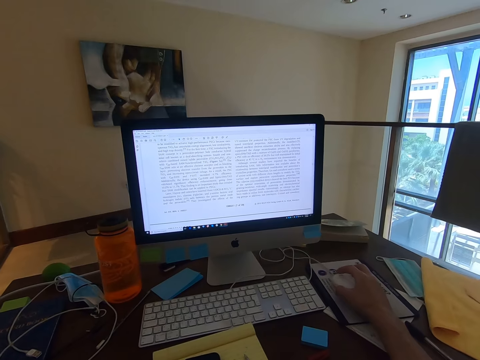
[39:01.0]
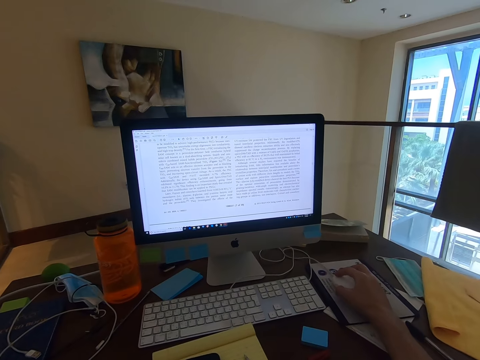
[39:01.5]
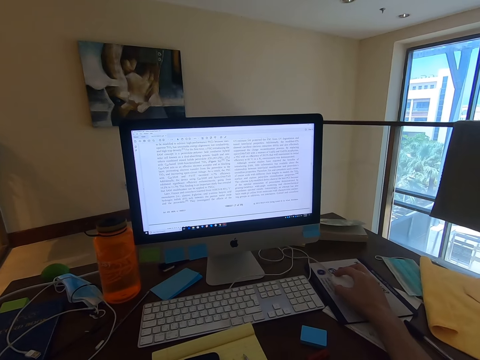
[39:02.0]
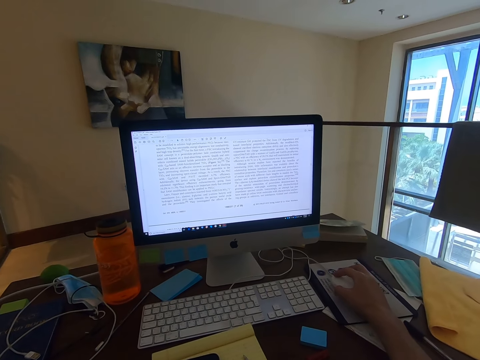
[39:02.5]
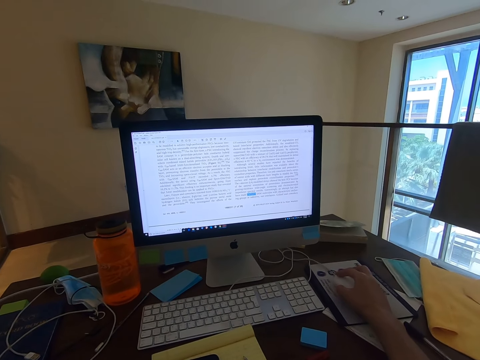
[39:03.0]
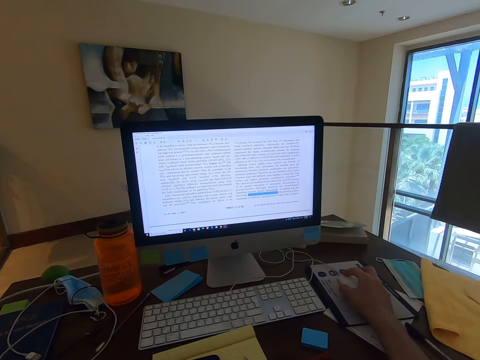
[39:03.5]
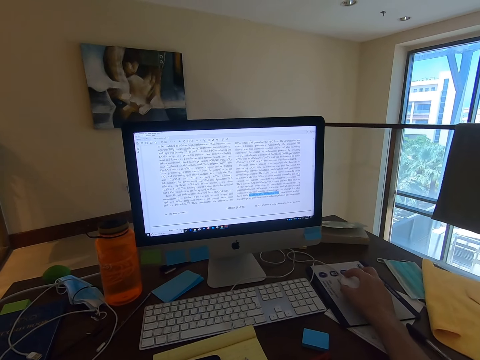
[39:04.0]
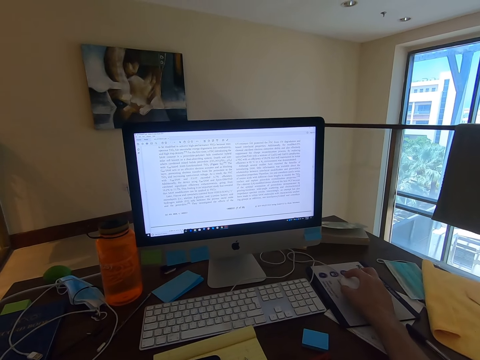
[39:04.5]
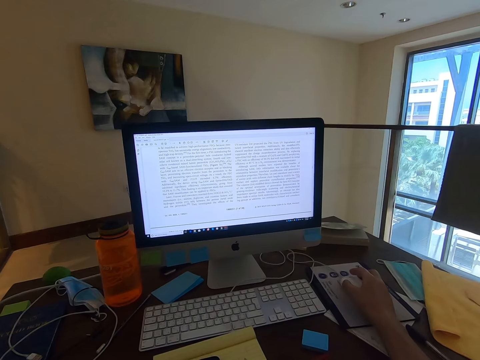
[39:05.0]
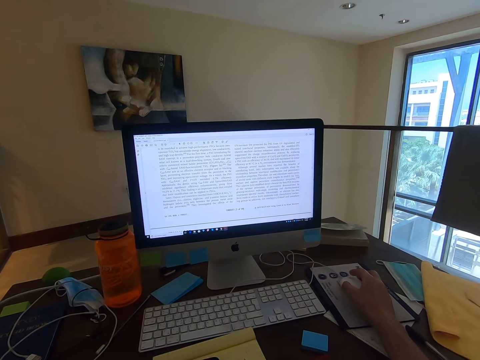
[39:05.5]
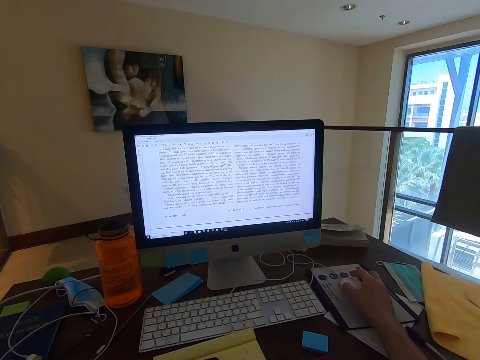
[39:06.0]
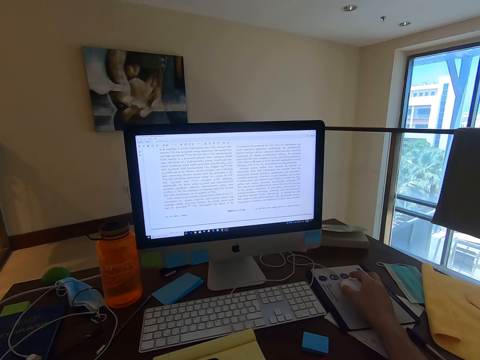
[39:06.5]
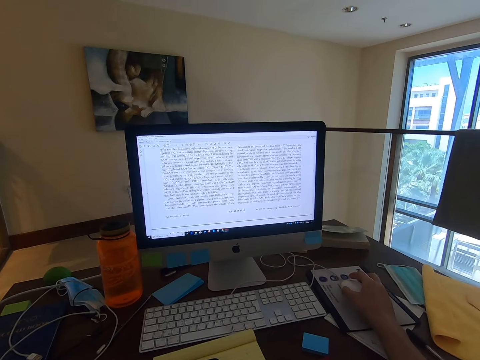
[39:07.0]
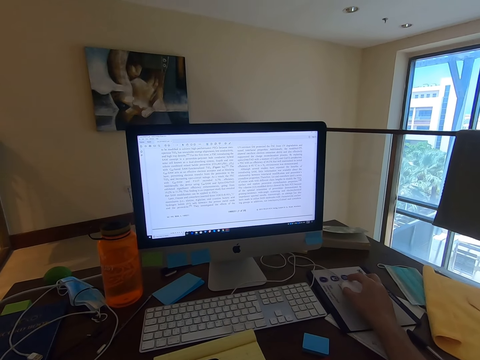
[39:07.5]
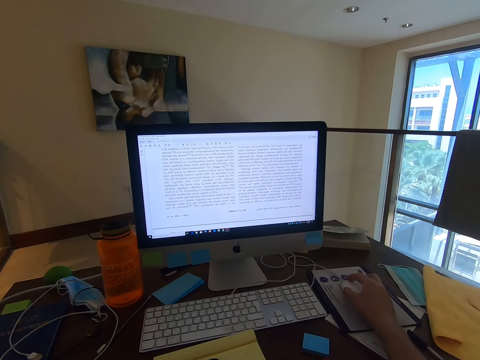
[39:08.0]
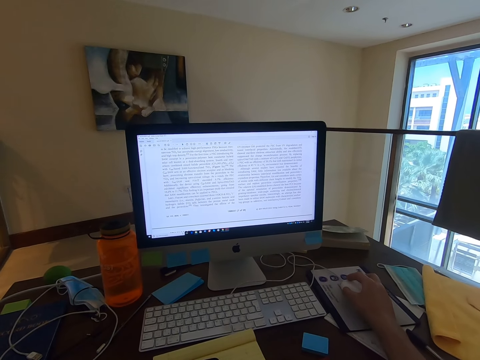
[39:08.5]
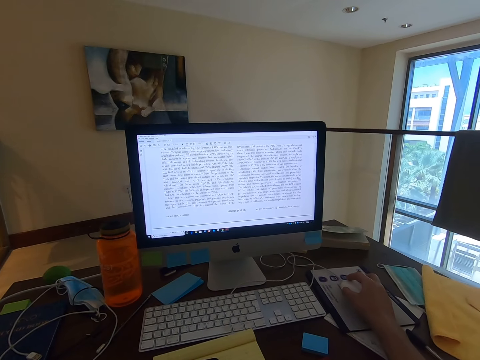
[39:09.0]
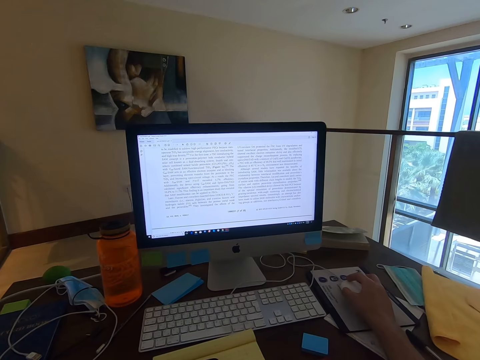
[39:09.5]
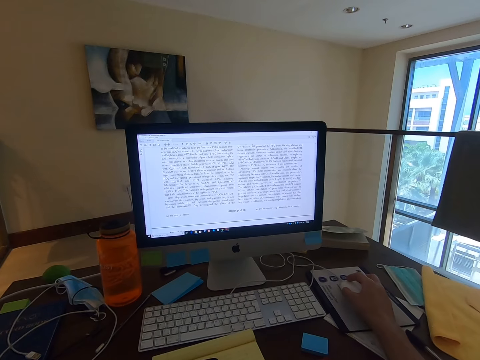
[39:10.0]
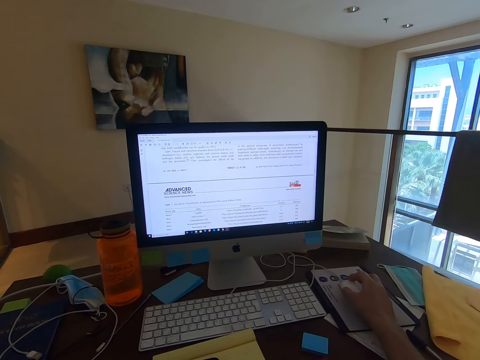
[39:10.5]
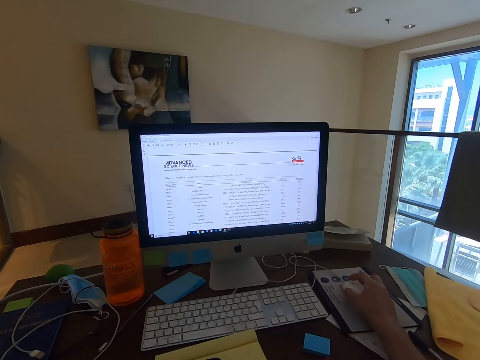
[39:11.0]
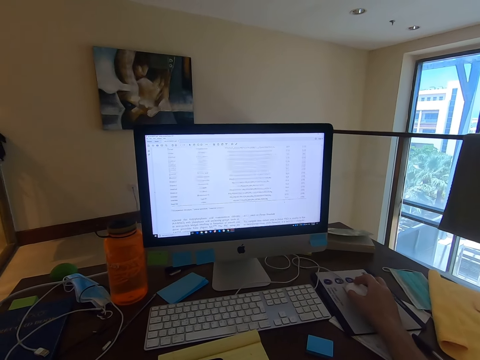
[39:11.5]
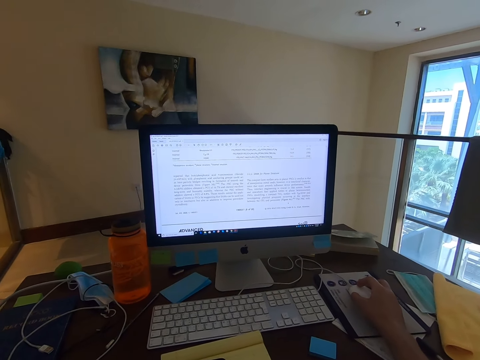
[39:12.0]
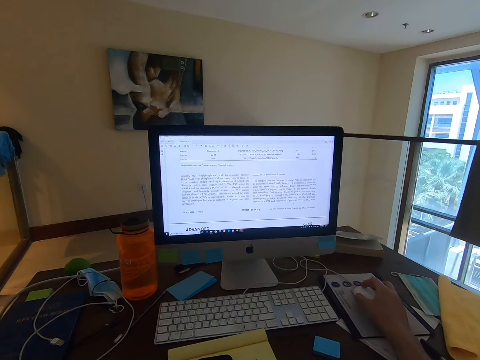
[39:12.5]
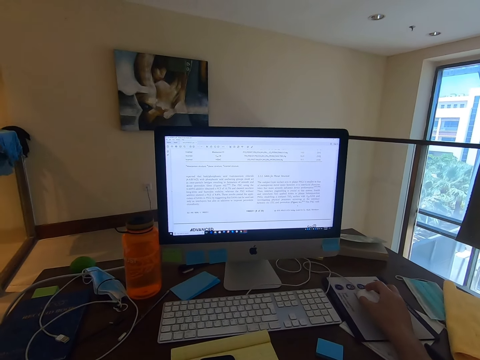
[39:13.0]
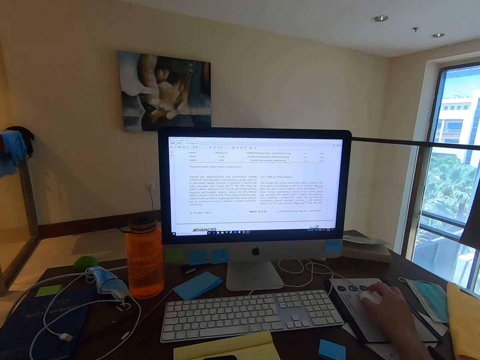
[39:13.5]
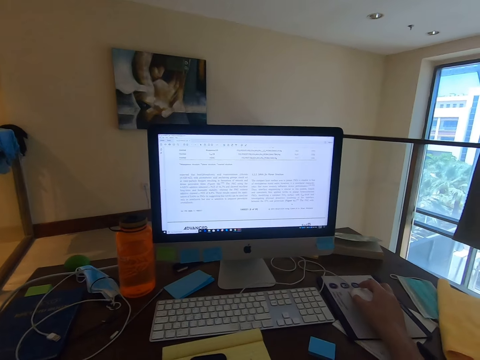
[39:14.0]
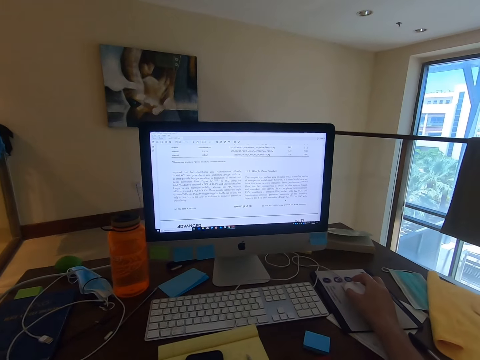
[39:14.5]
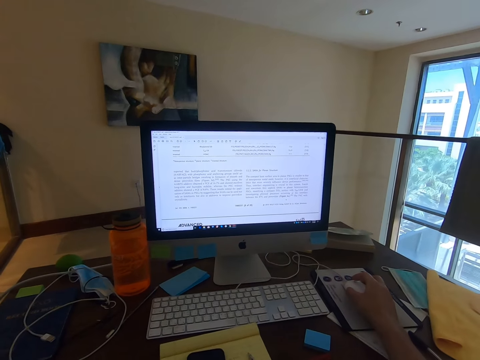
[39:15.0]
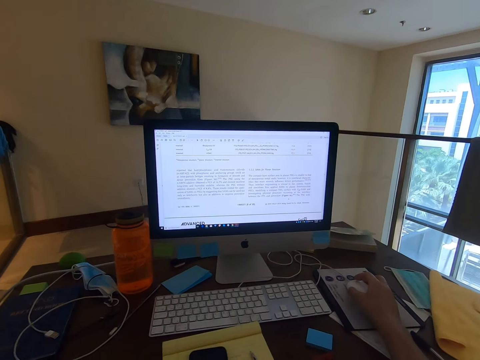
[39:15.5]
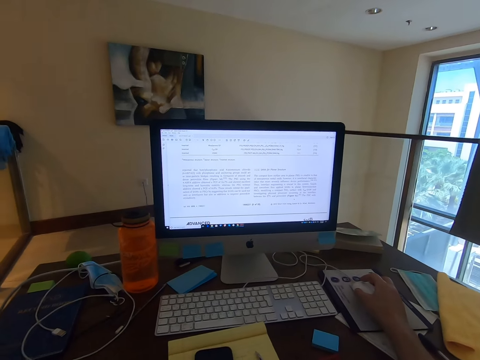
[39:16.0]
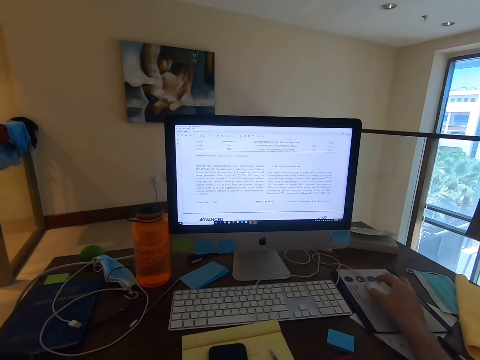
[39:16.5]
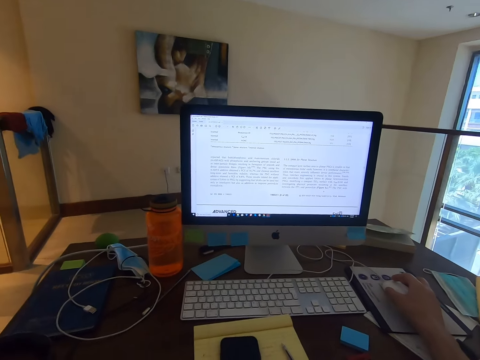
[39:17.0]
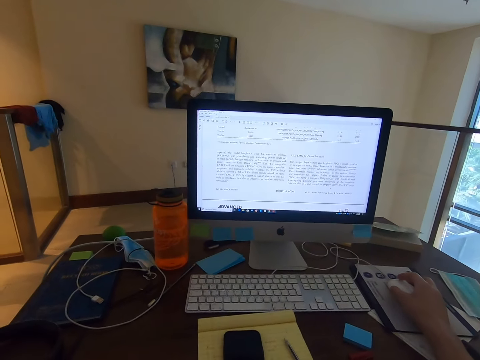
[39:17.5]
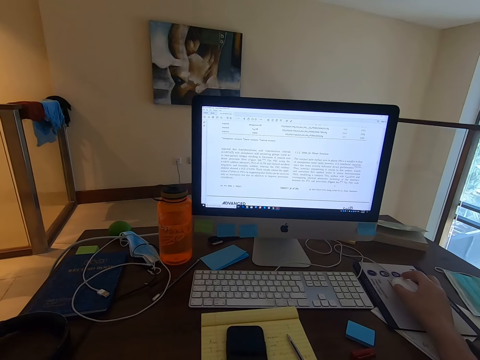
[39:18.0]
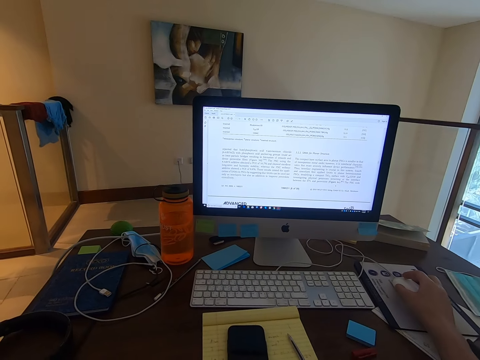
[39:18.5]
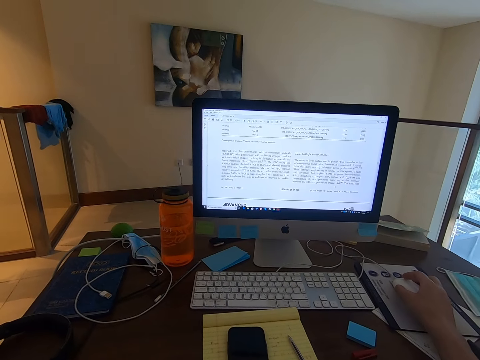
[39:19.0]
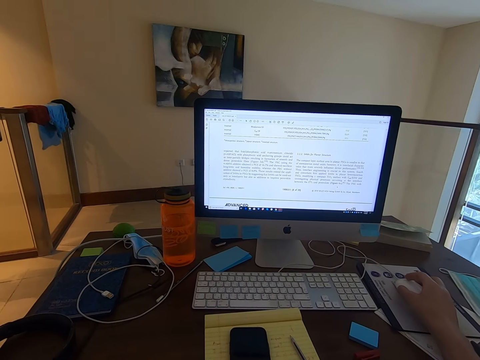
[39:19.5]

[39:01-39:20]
The camera wearer highlights an article in the computer. They read the article in the computer. They scroll on the document with the mouse wheel. They read the article in the computer.

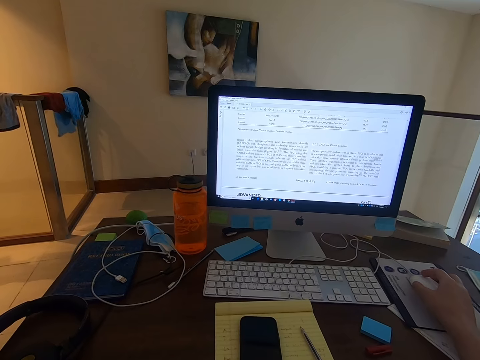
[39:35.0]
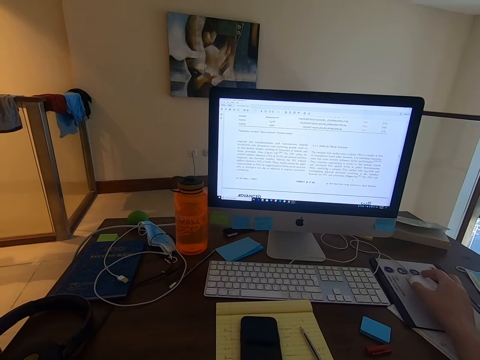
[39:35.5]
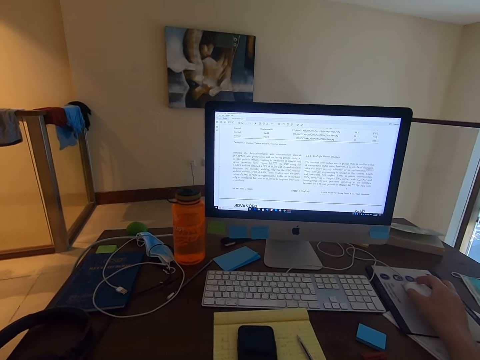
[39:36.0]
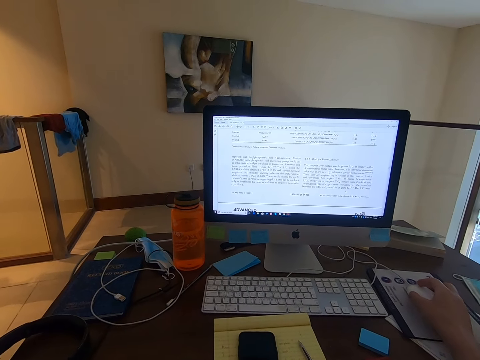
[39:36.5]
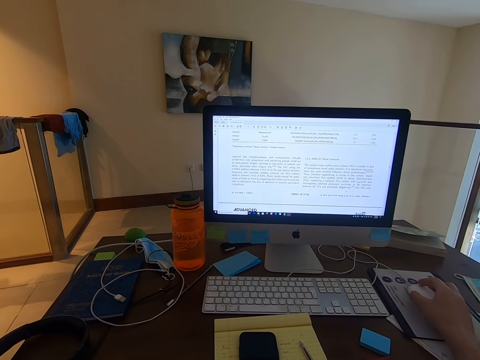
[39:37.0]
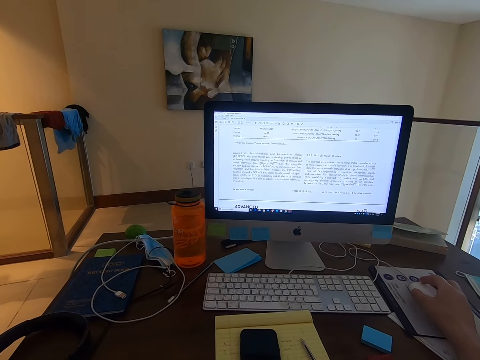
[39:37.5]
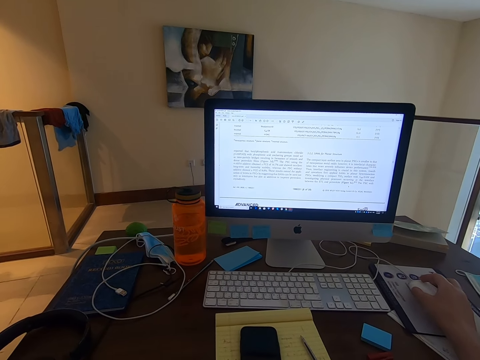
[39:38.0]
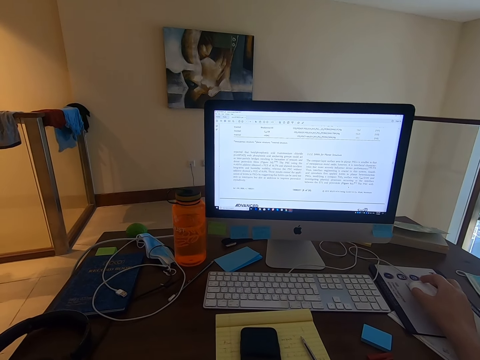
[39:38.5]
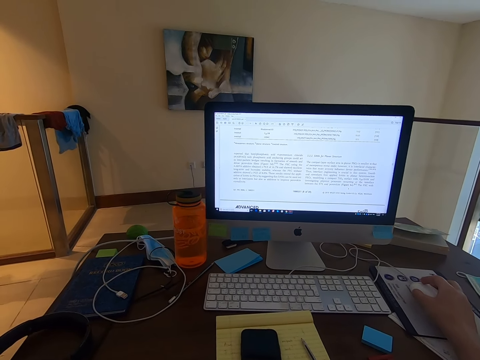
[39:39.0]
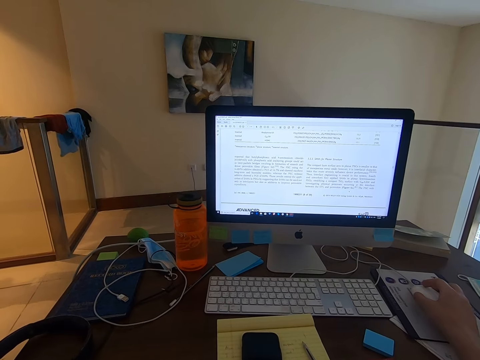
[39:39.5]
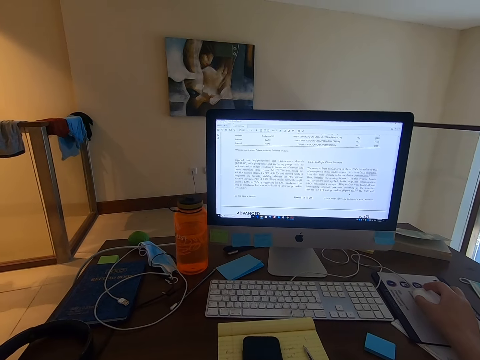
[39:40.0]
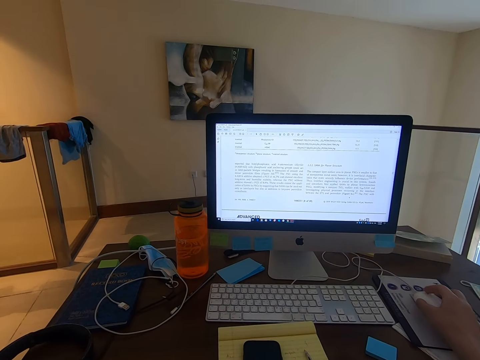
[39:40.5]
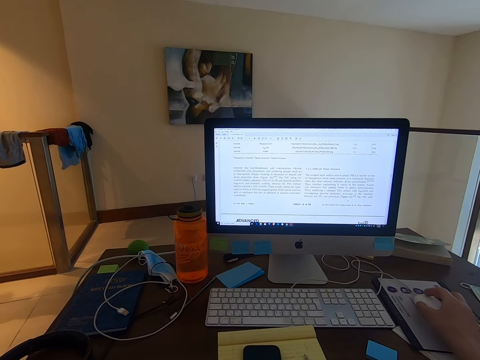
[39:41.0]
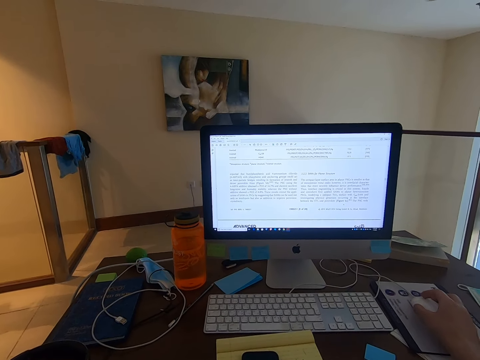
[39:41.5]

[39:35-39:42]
The camera wearer swings with his chair.
